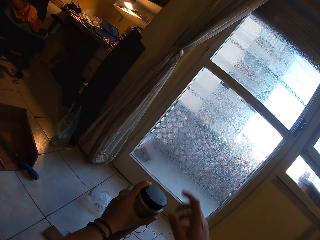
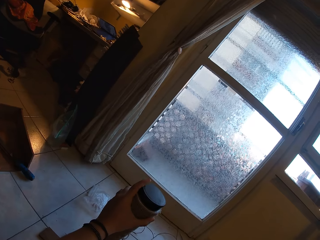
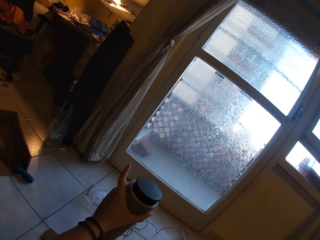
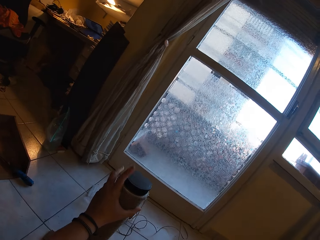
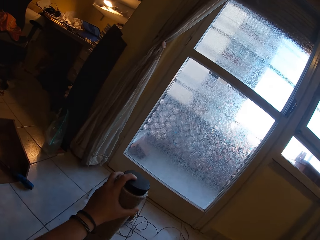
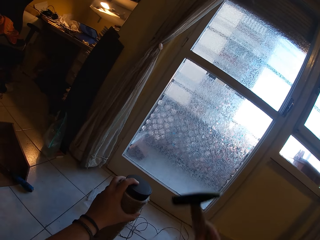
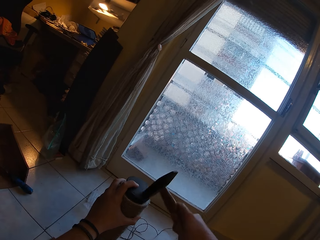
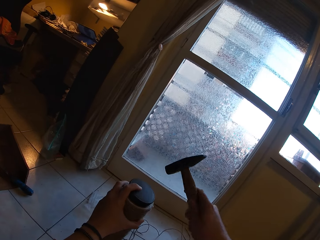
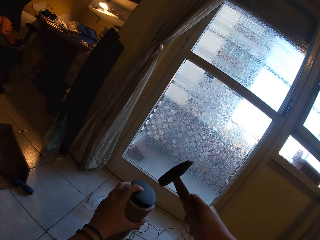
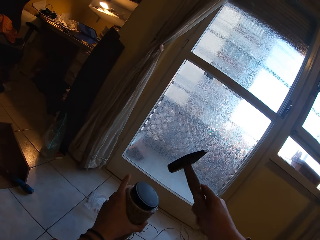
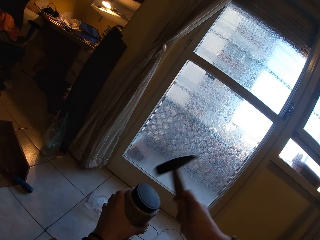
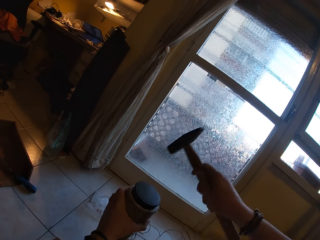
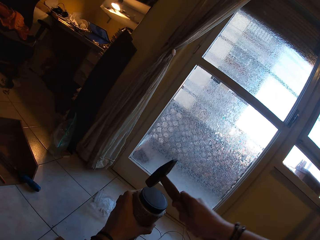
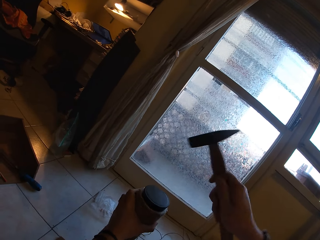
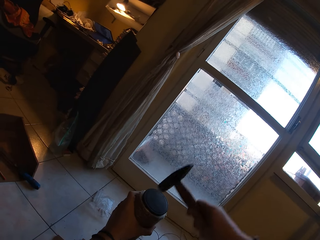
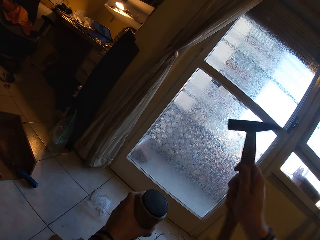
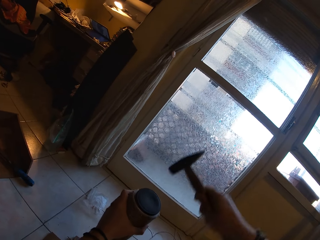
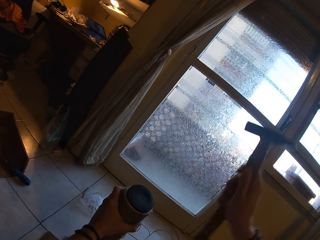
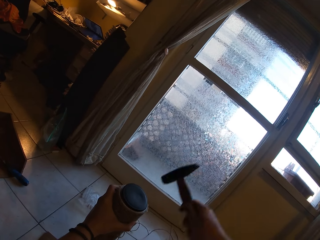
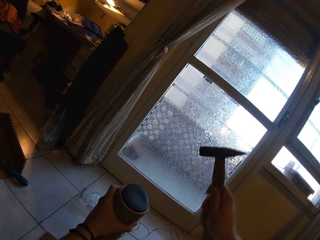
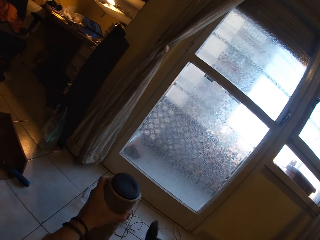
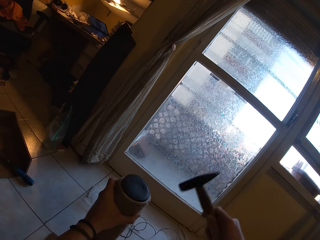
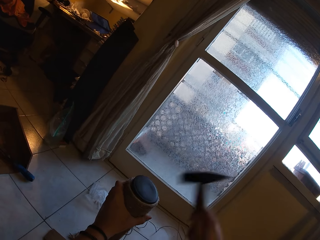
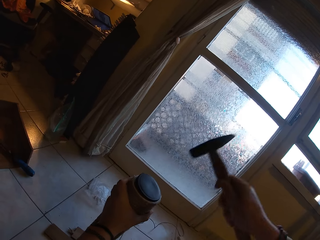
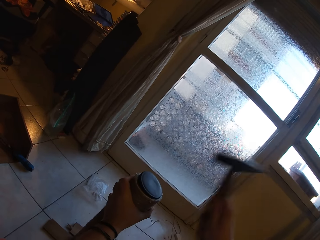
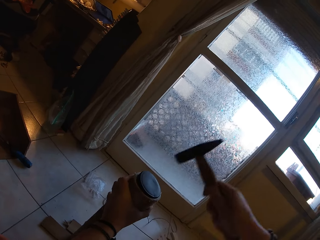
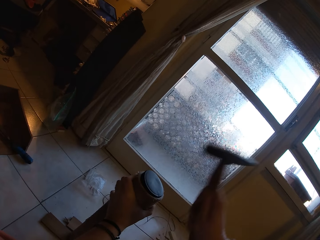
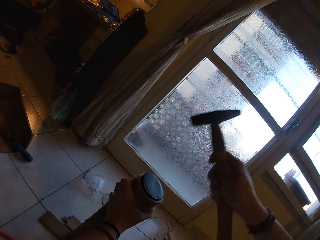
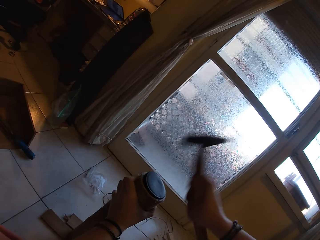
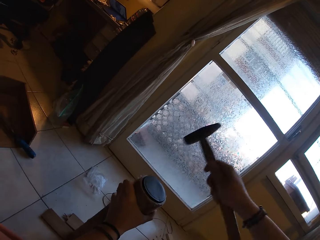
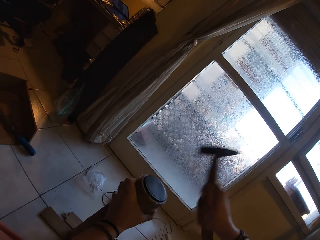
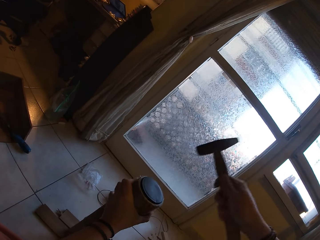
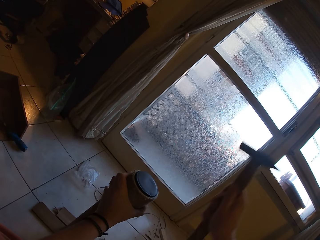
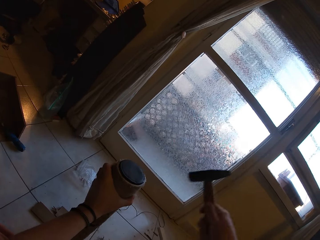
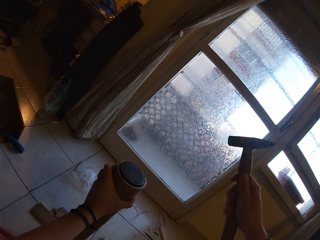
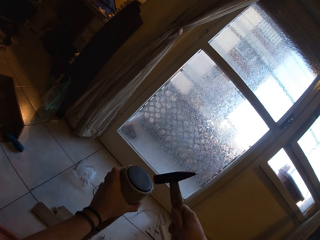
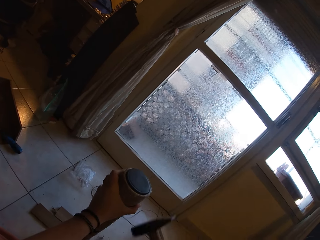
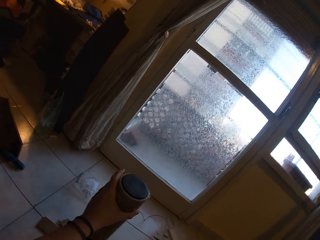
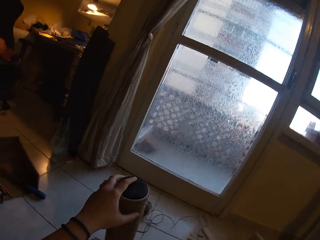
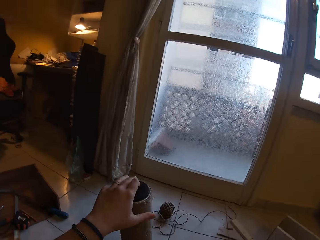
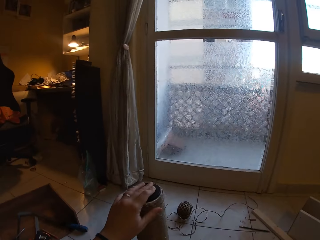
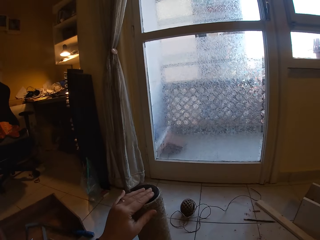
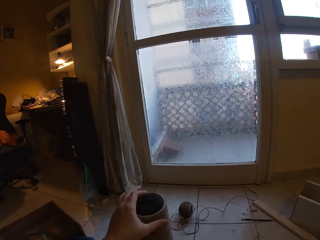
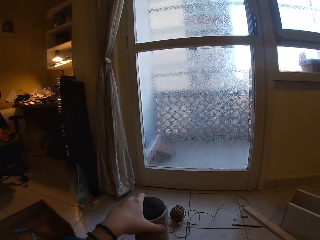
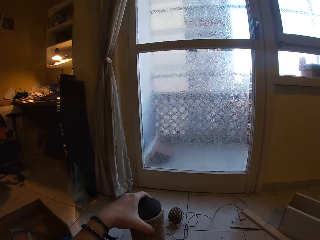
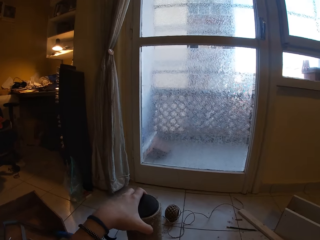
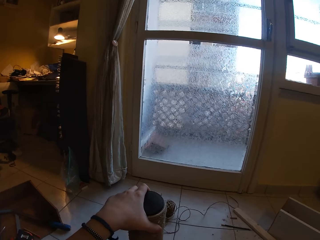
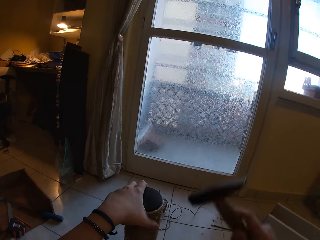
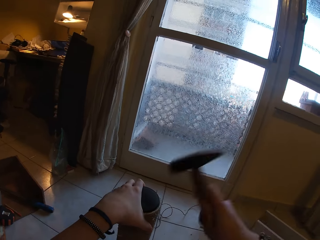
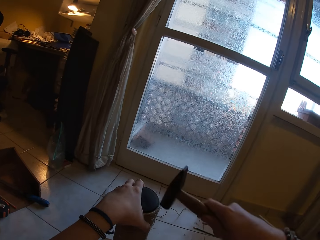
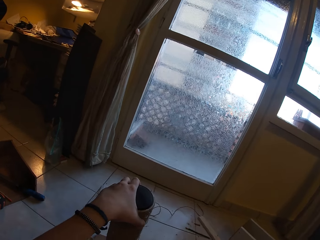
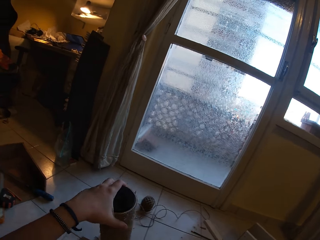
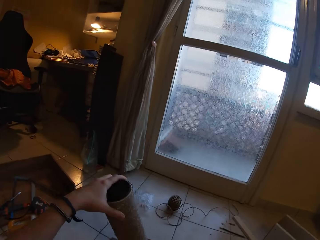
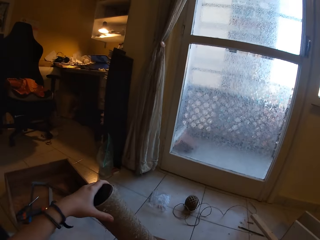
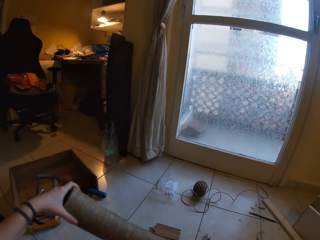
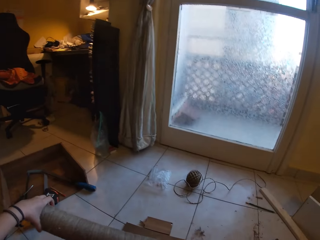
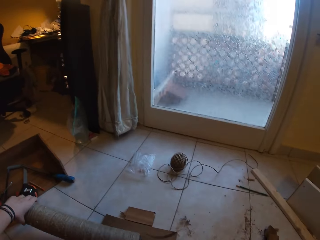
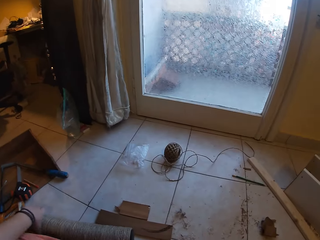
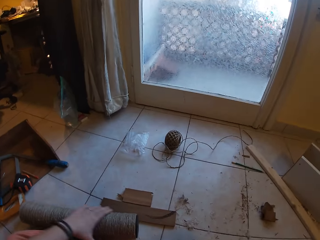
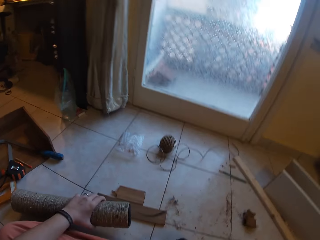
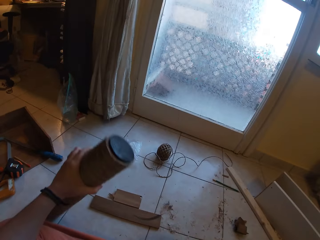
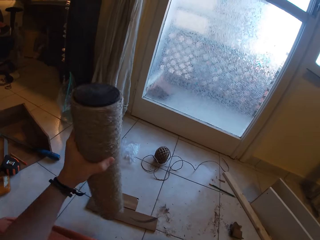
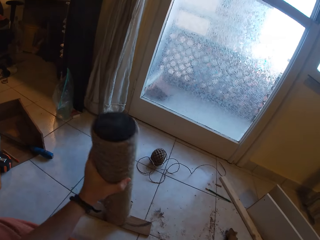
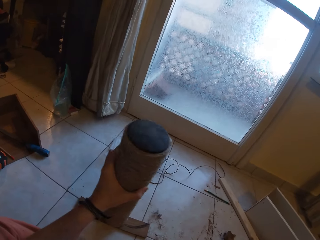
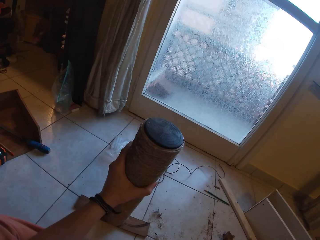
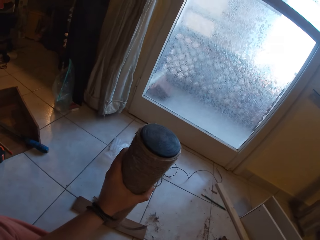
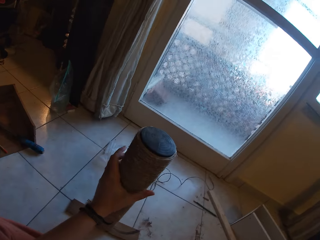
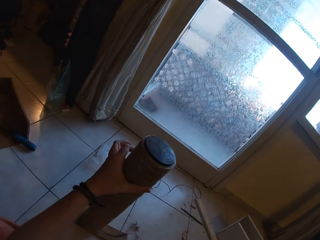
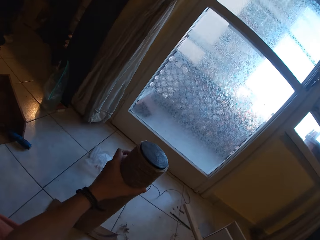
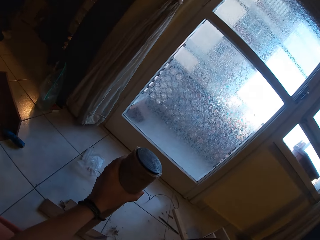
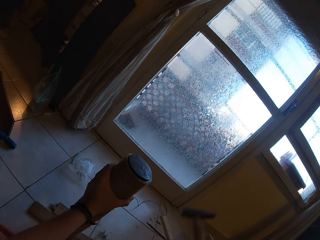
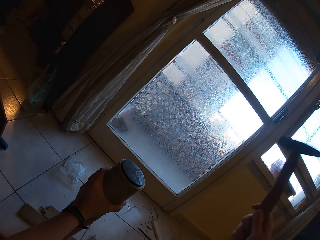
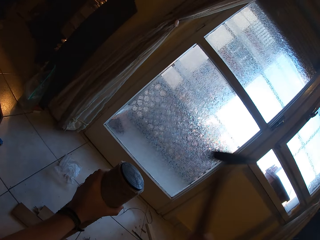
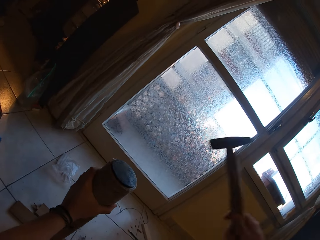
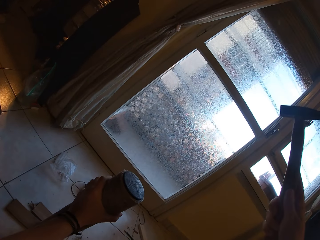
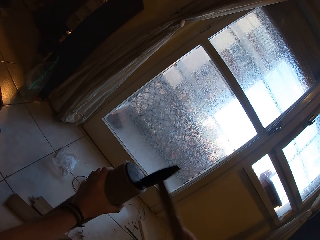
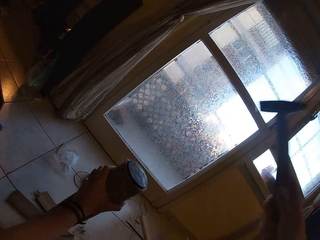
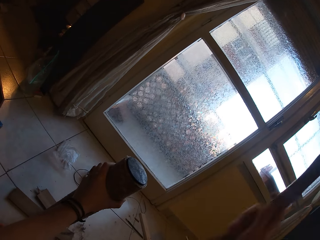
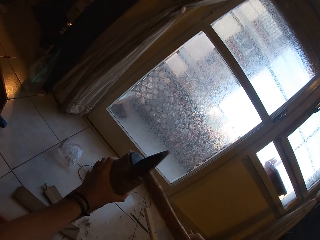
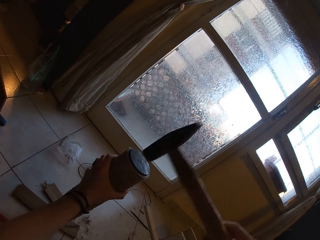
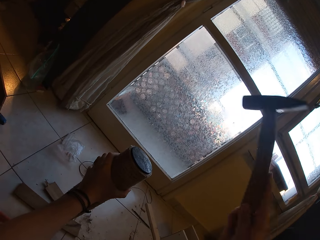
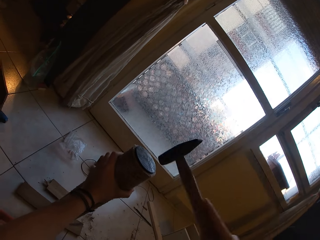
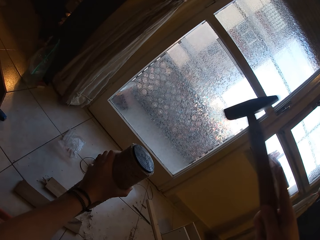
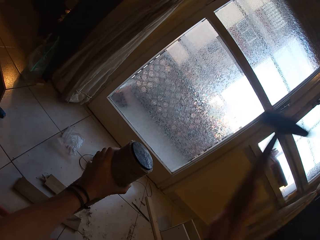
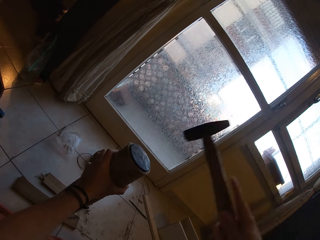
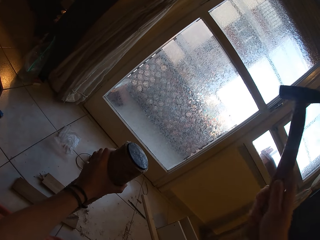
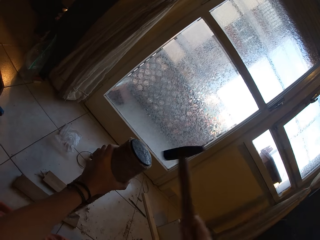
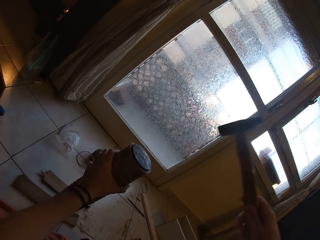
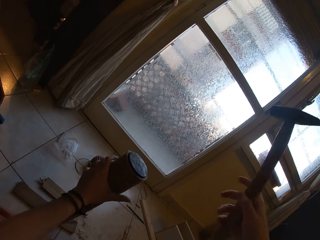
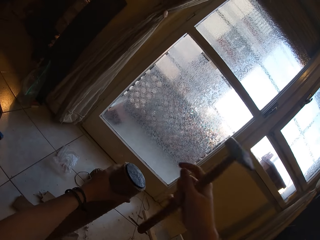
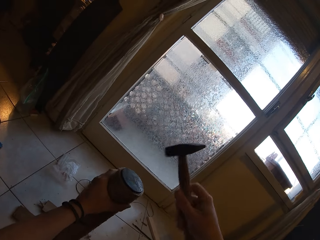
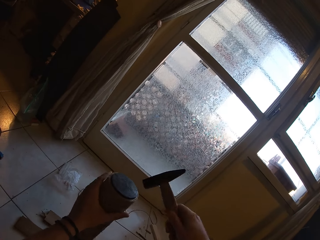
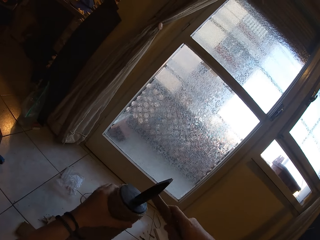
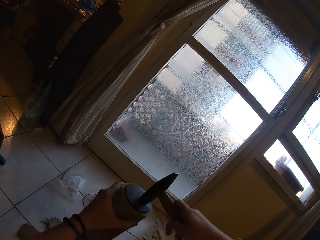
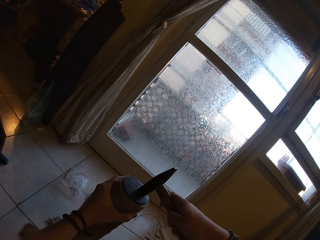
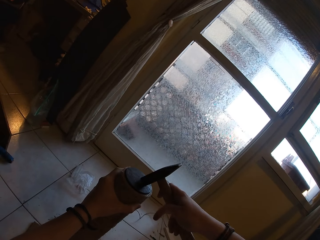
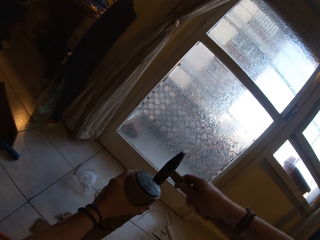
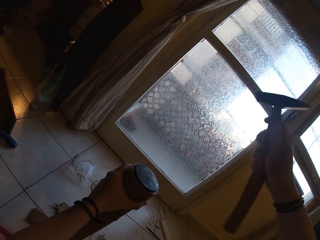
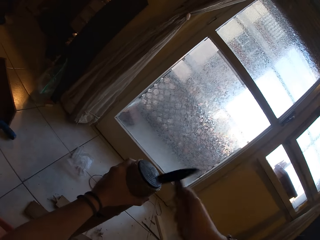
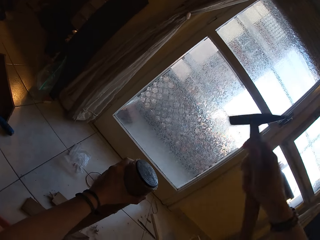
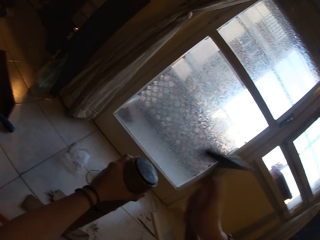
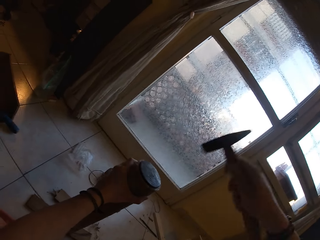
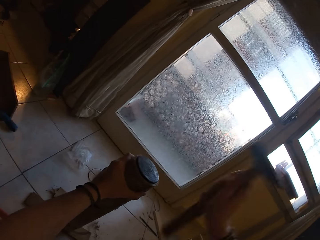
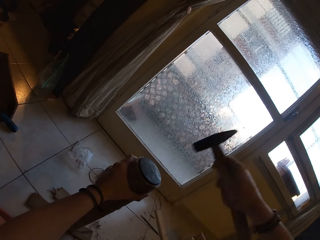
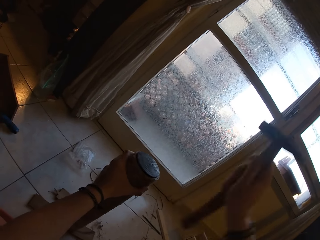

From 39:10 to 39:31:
The camera wearer takes the hammer. She hits the plastic cover into the craft with the hammer in her right hand. She turns over the craft on the wood planks with her left hand. She puts down the sisal thread and stands the sisal thread. She hits the plastic cover into the craft with the hammer in her right hand.
